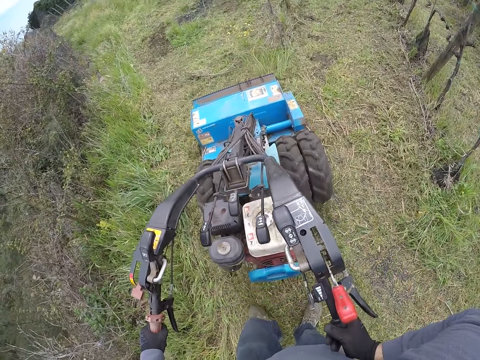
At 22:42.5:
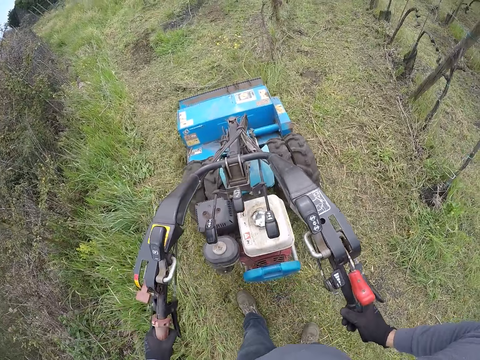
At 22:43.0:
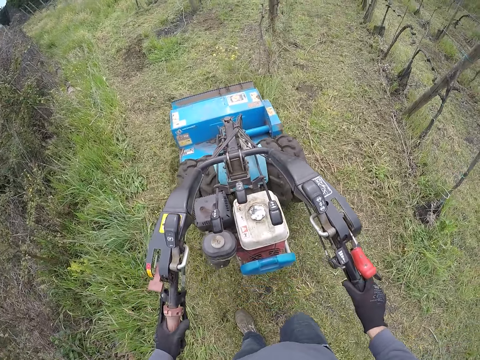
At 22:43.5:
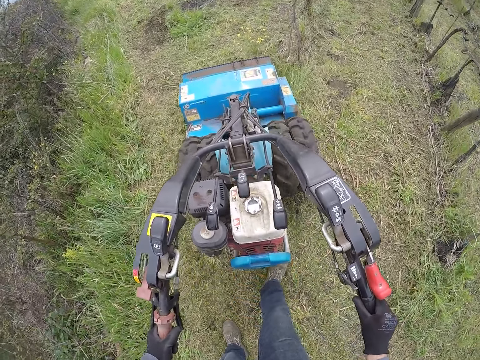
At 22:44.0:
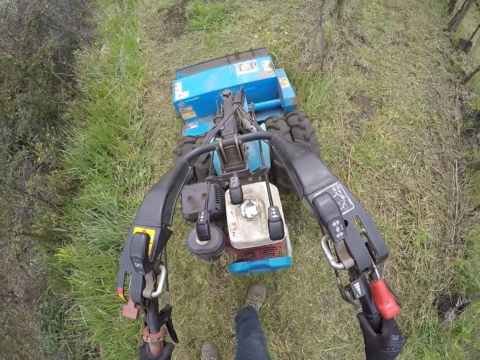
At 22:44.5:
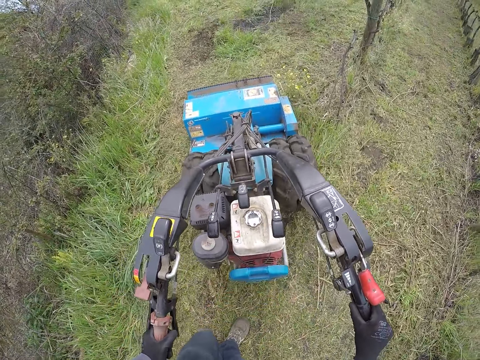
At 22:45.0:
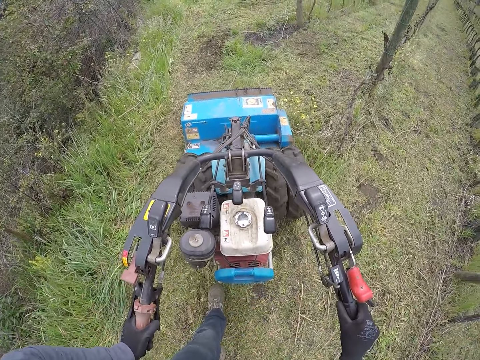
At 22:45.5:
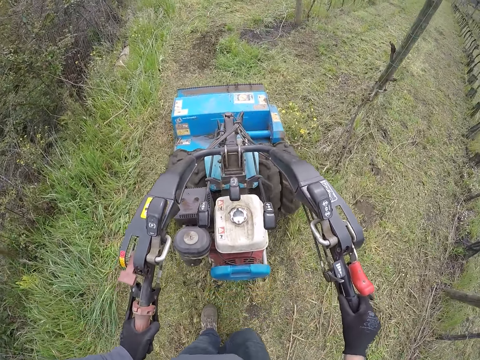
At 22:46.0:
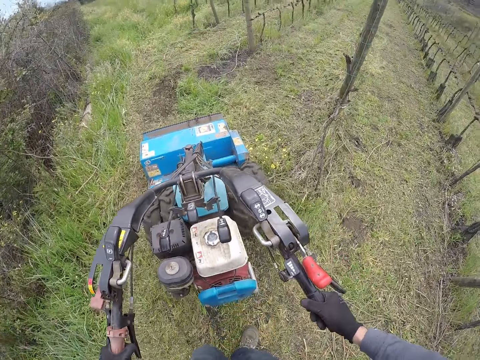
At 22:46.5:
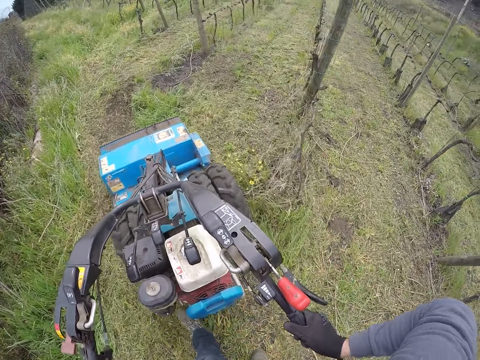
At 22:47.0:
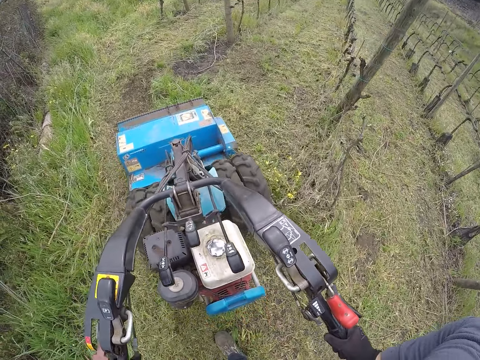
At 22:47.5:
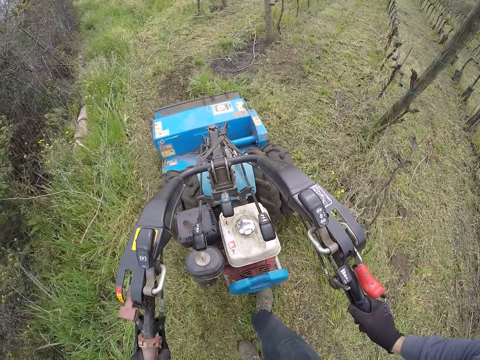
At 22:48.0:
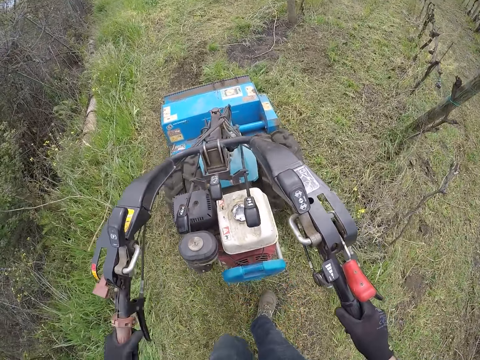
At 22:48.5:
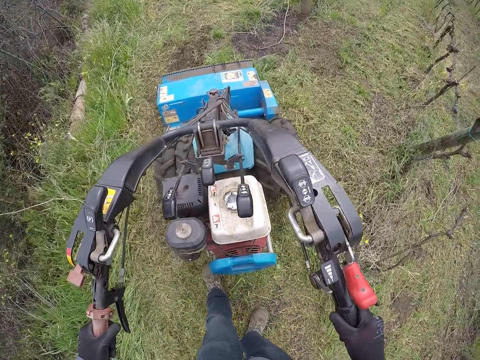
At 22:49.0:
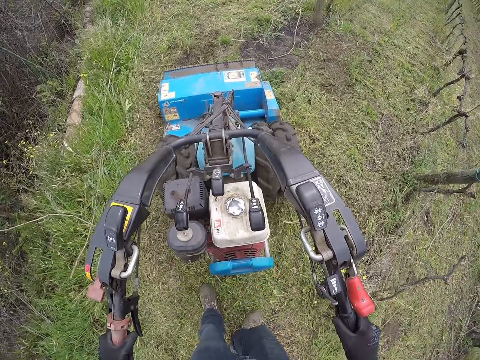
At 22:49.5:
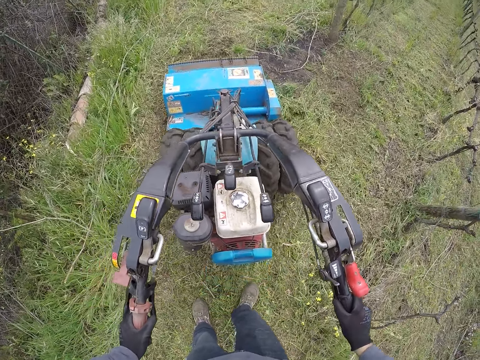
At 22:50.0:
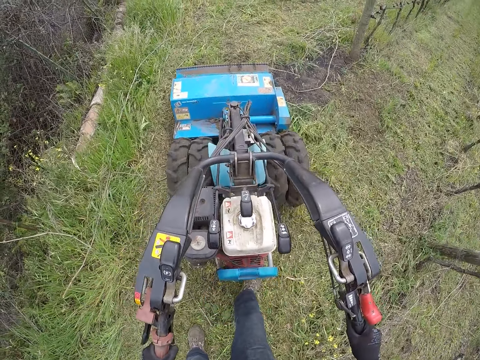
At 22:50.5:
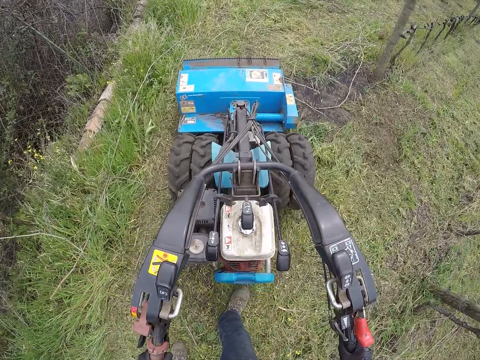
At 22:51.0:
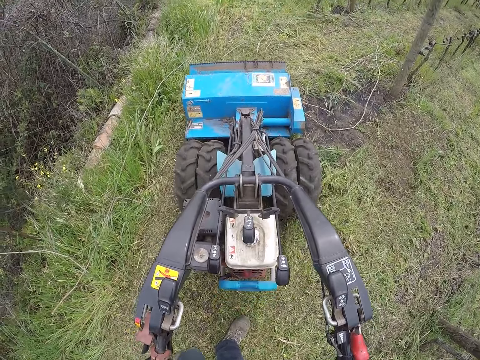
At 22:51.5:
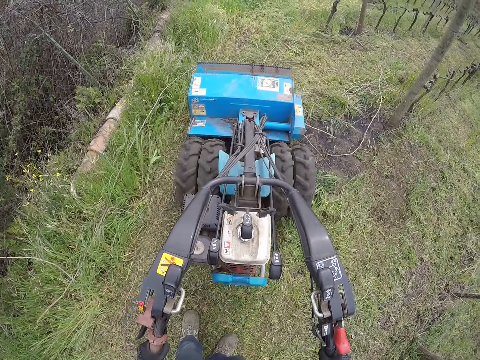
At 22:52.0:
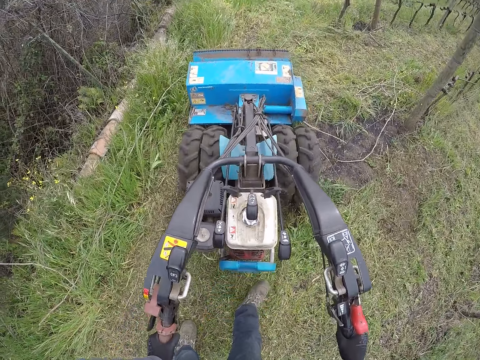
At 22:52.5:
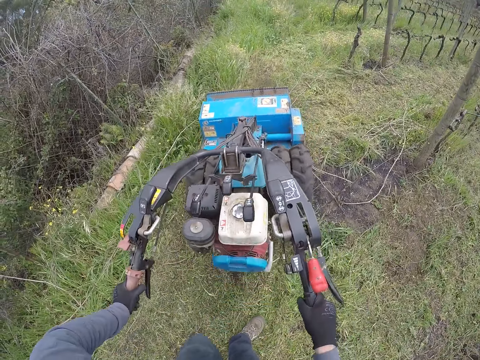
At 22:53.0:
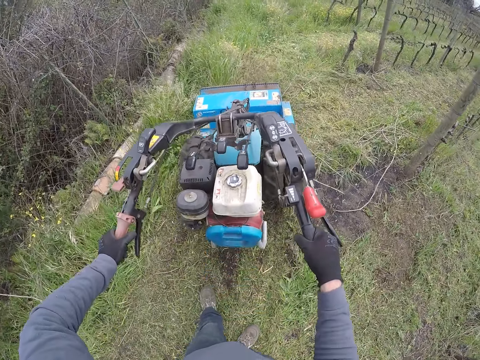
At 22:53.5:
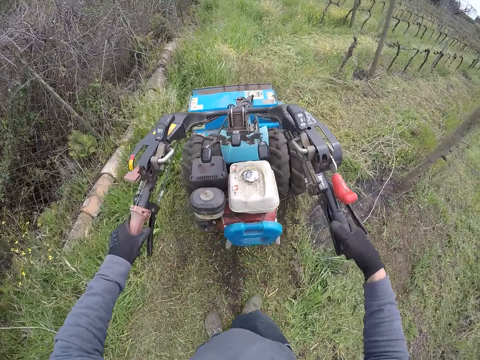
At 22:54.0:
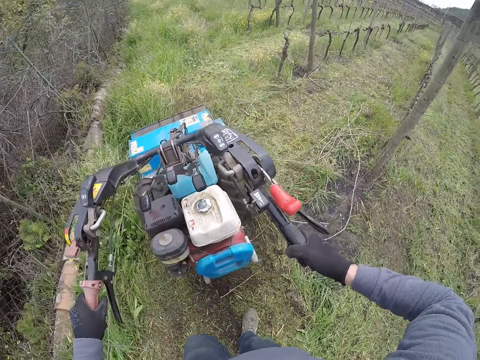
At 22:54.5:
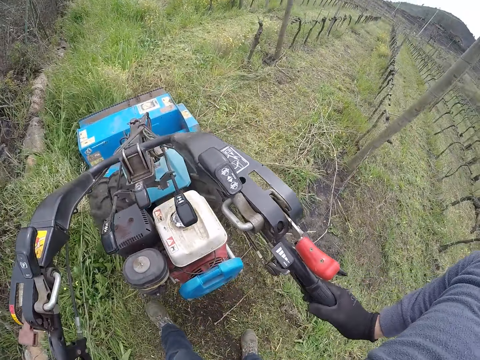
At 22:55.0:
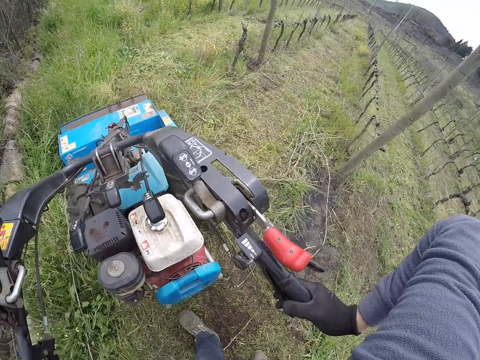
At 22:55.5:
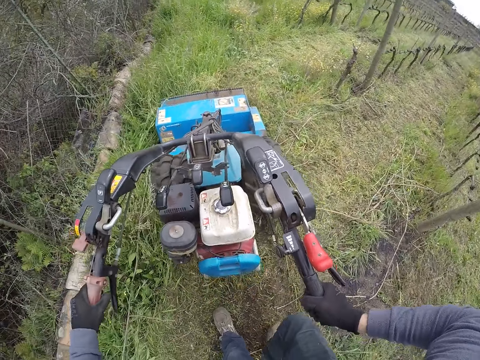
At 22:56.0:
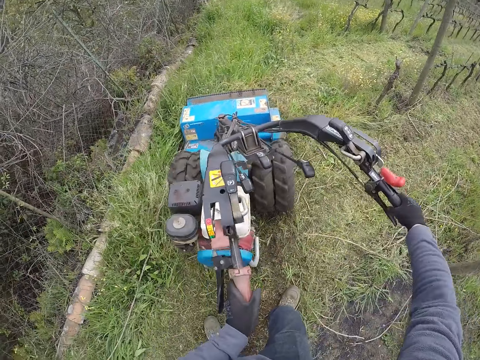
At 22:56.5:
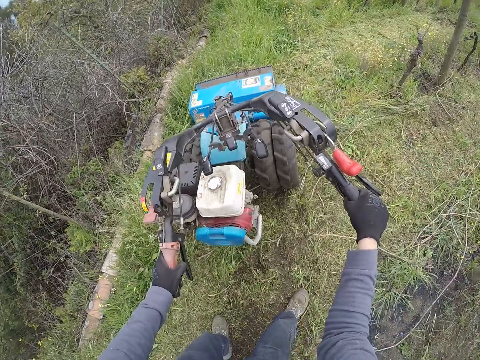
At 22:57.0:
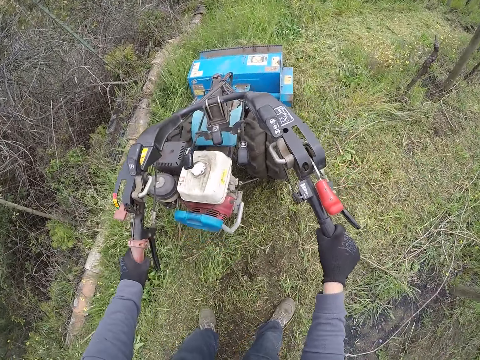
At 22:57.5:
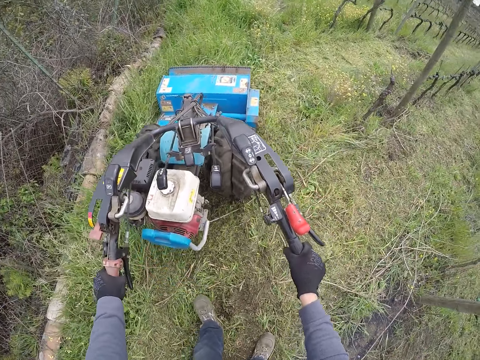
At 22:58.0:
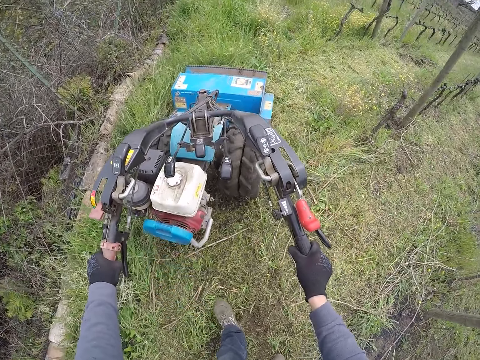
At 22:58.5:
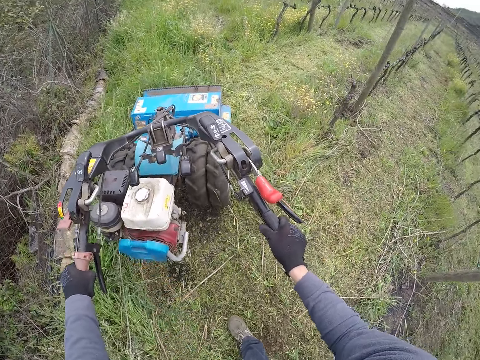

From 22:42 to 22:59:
The camera wearer holds the brakes. They cut grass.

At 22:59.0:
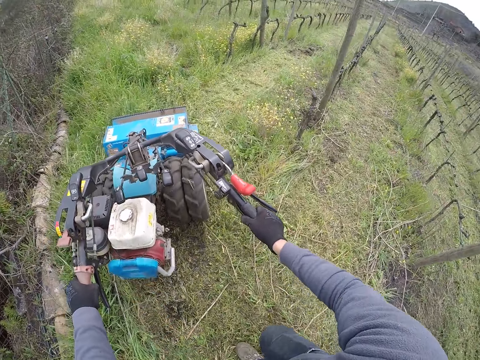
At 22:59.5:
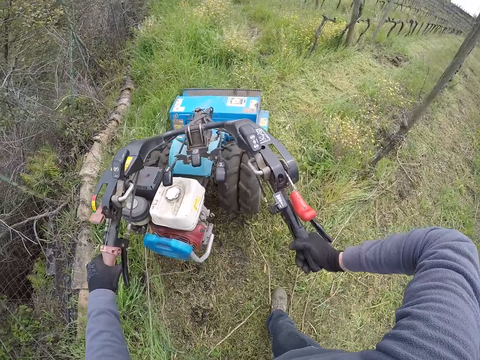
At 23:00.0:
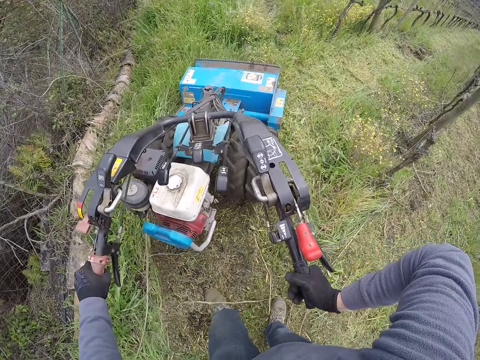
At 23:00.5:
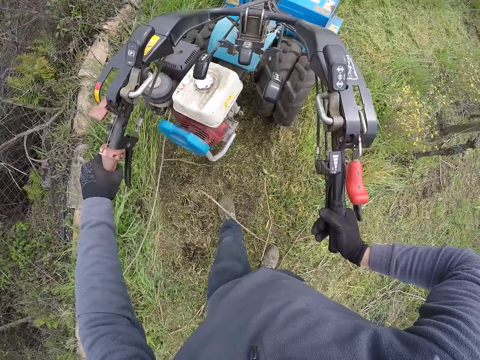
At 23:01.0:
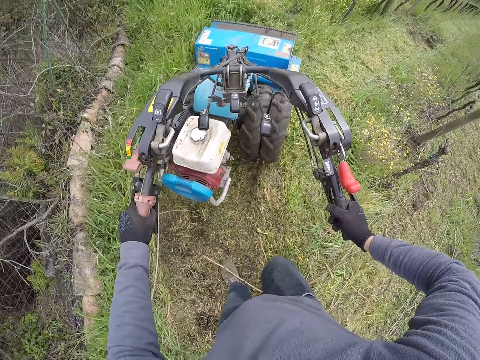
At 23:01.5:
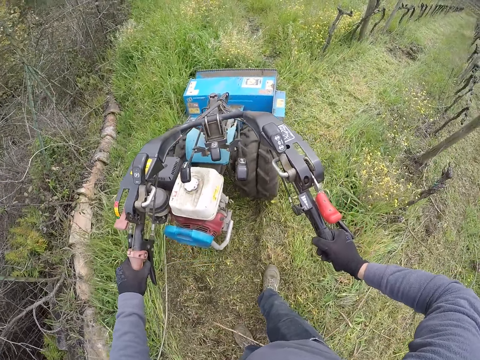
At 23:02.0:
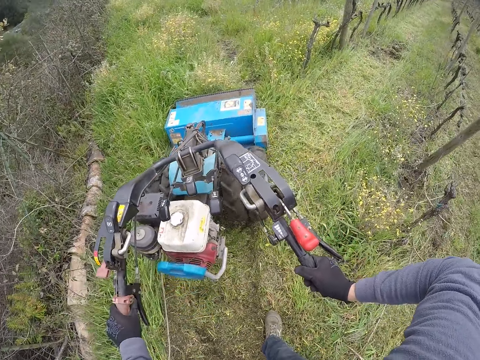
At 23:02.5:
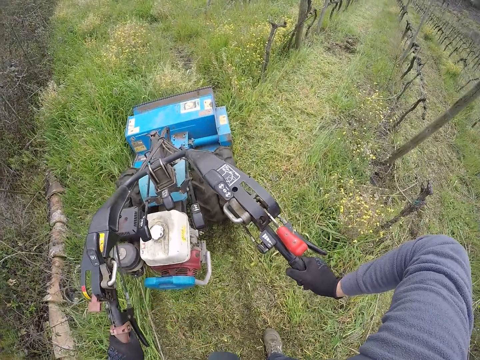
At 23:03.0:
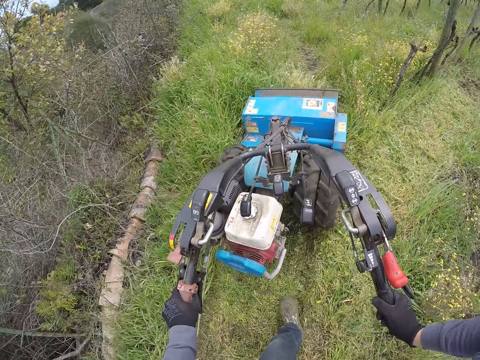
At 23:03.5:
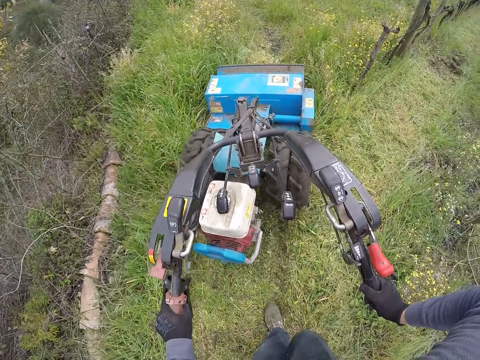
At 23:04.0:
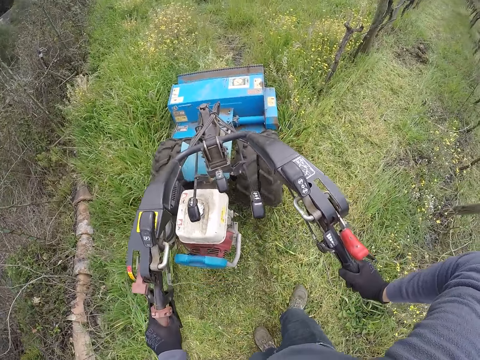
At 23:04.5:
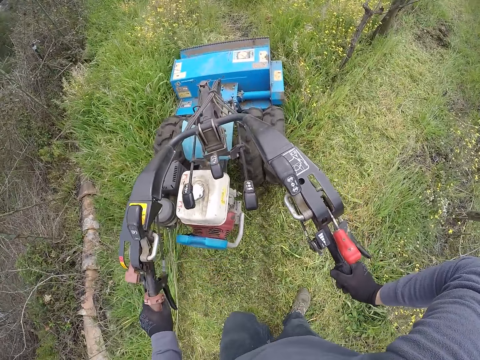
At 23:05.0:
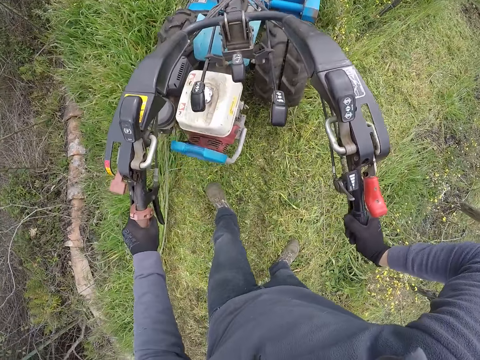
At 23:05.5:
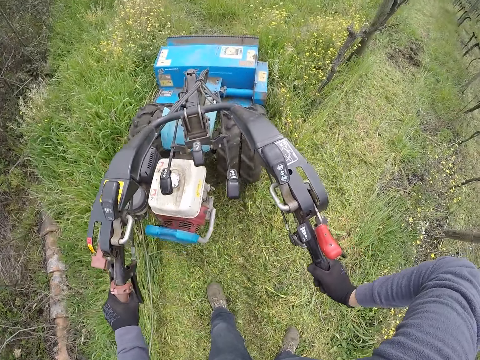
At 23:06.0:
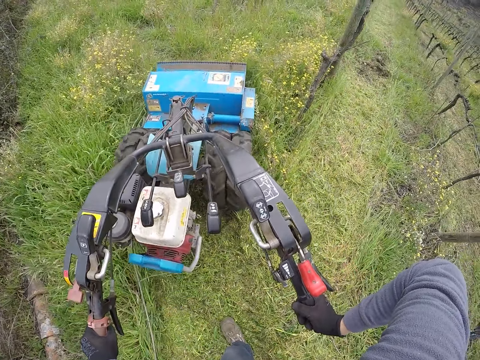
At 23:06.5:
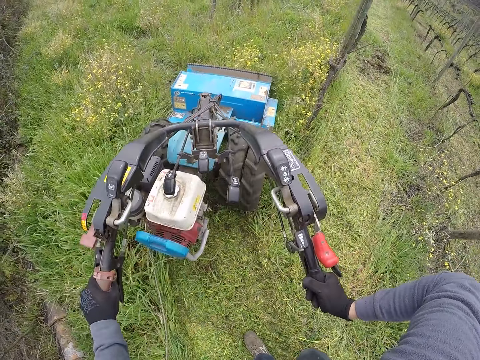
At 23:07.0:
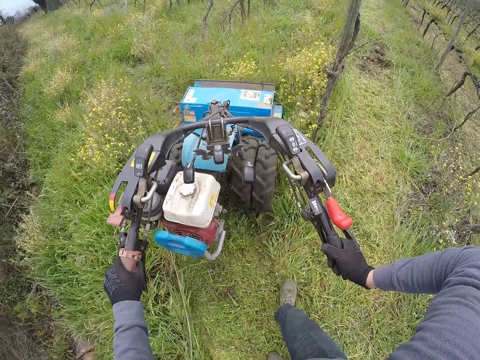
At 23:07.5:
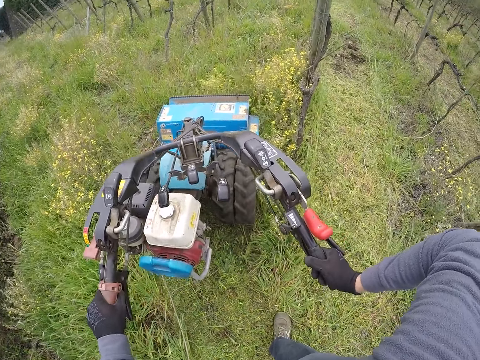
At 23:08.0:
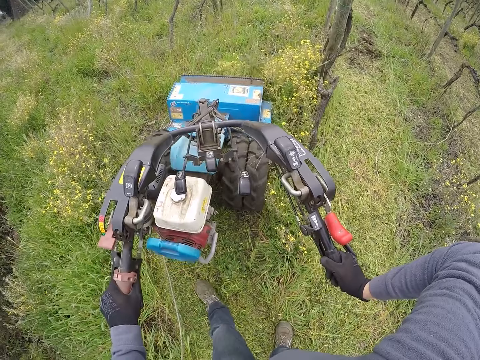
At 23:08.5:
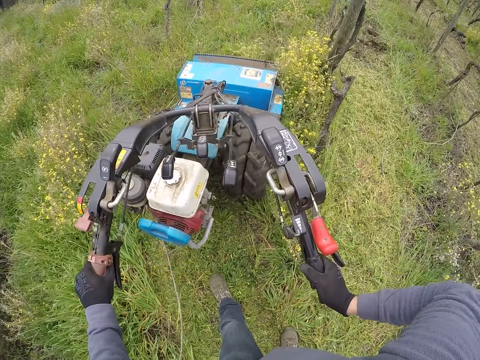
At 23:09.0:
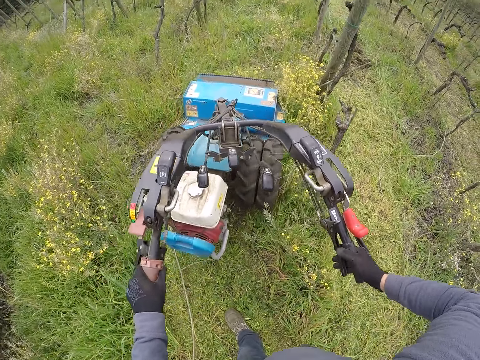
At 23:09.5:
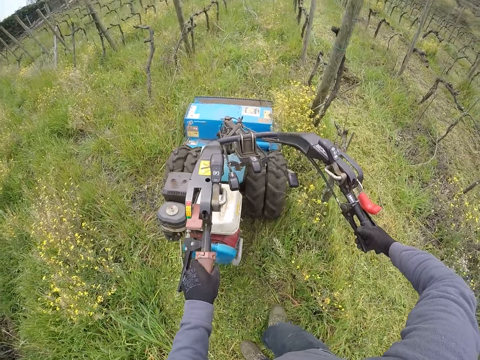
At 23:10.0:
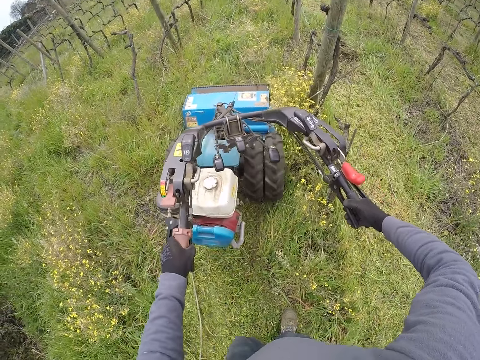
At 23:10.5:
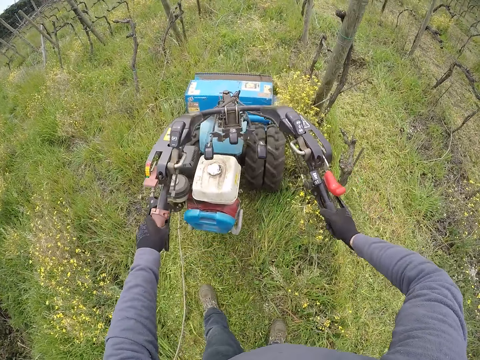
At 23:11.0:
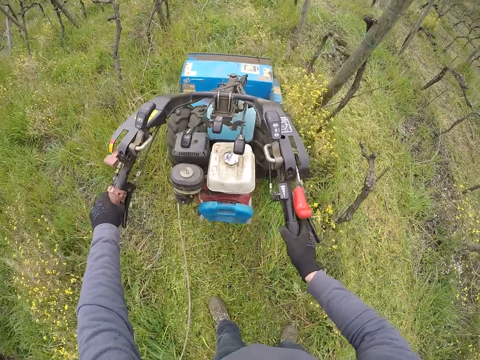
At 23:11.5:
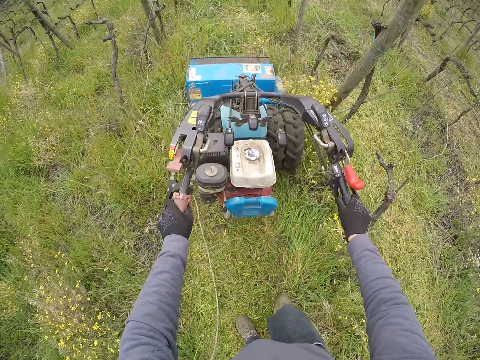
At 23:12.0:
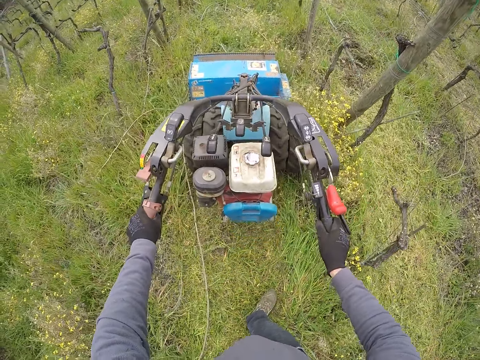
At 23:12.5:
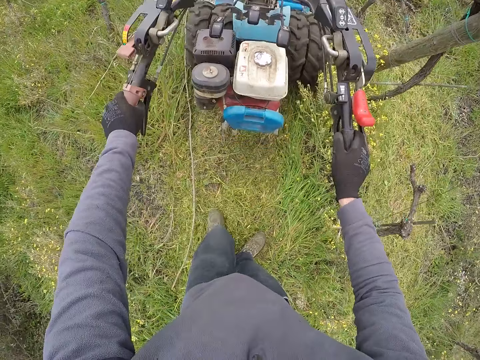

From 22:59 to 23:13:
The camera wearer holds the brakes. They cut grass.
